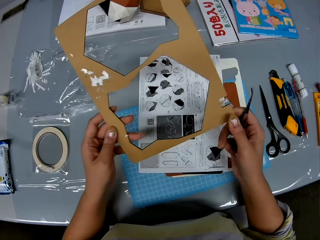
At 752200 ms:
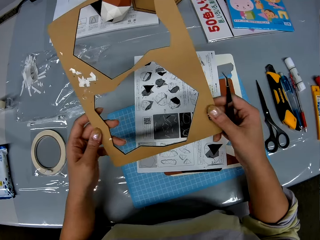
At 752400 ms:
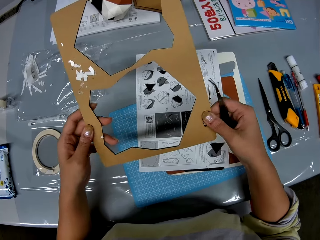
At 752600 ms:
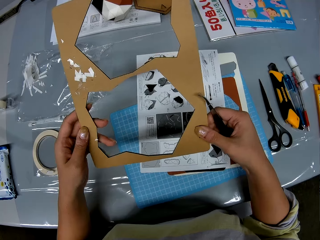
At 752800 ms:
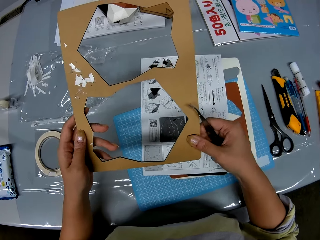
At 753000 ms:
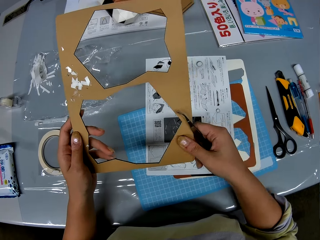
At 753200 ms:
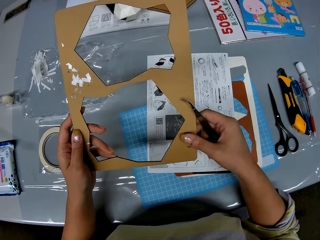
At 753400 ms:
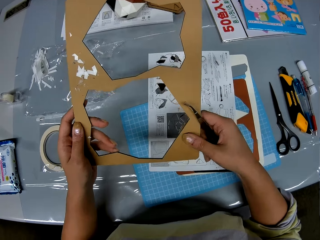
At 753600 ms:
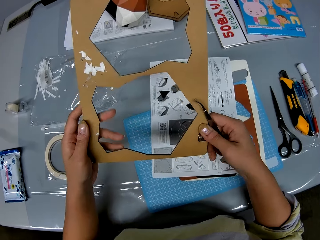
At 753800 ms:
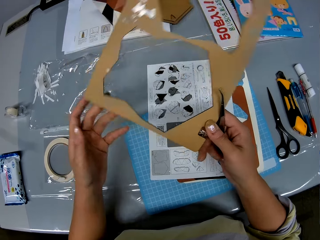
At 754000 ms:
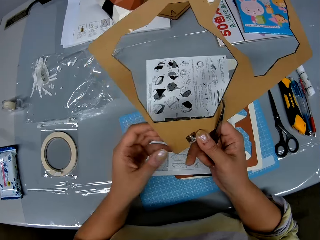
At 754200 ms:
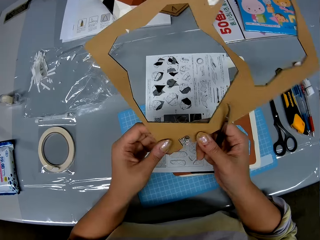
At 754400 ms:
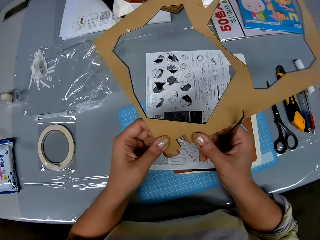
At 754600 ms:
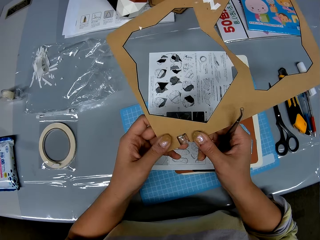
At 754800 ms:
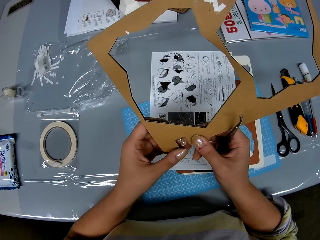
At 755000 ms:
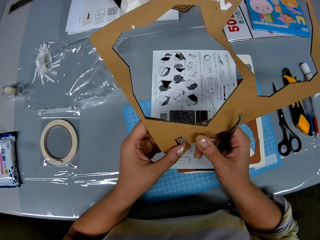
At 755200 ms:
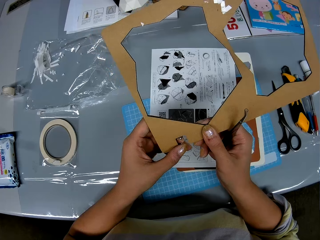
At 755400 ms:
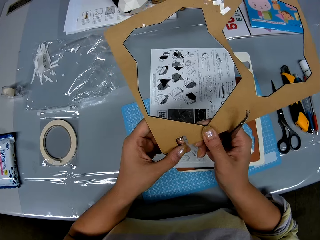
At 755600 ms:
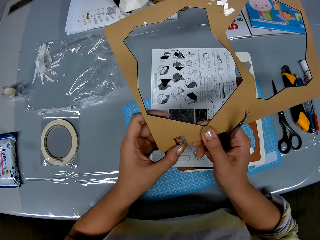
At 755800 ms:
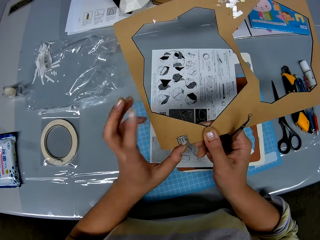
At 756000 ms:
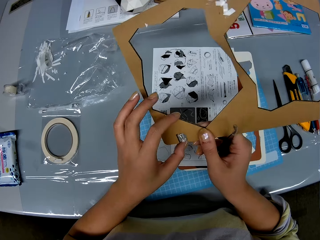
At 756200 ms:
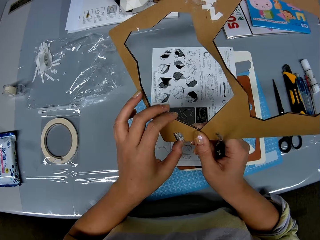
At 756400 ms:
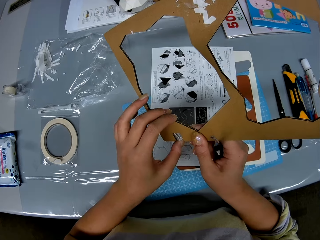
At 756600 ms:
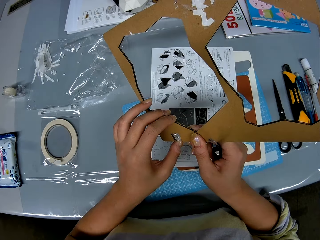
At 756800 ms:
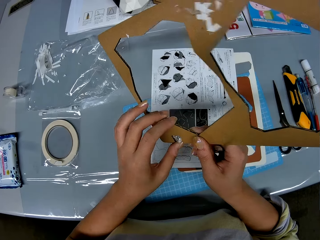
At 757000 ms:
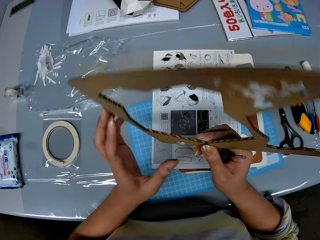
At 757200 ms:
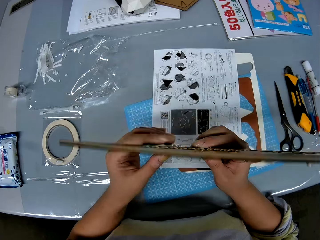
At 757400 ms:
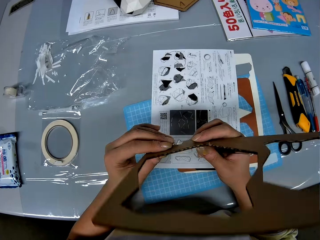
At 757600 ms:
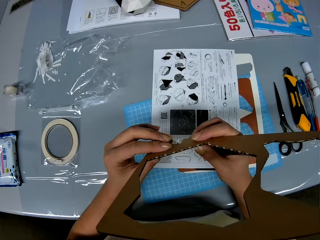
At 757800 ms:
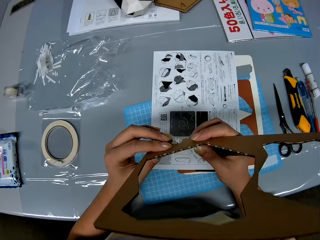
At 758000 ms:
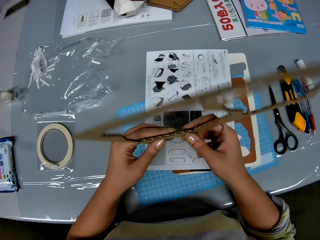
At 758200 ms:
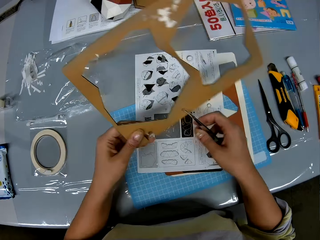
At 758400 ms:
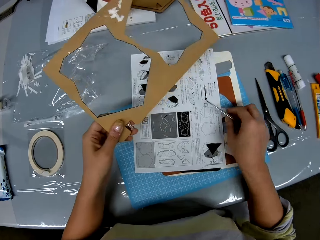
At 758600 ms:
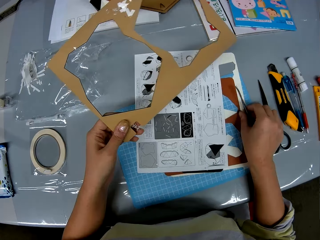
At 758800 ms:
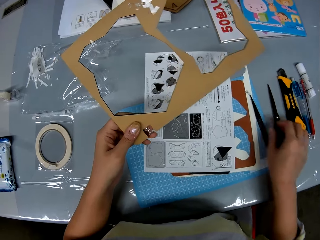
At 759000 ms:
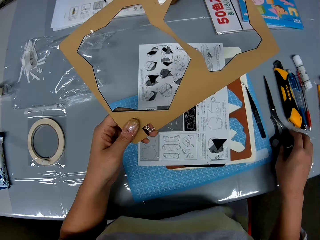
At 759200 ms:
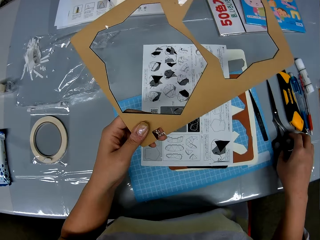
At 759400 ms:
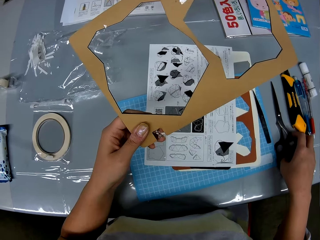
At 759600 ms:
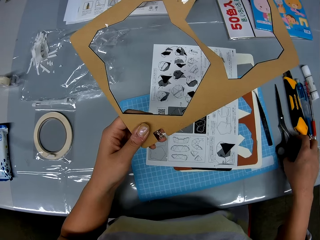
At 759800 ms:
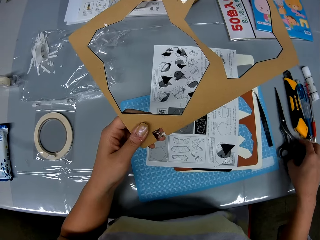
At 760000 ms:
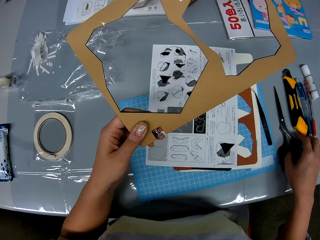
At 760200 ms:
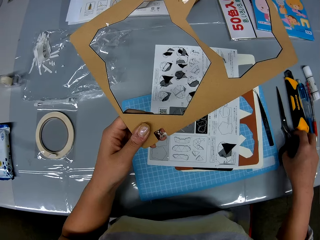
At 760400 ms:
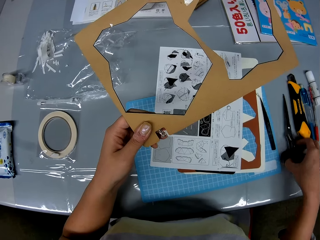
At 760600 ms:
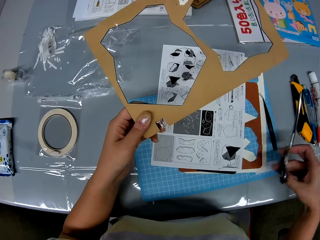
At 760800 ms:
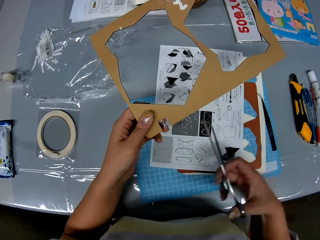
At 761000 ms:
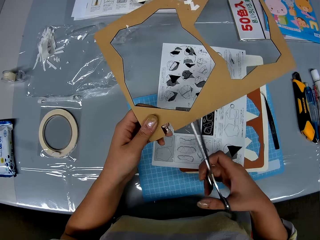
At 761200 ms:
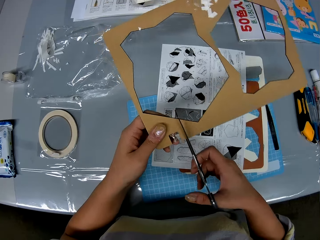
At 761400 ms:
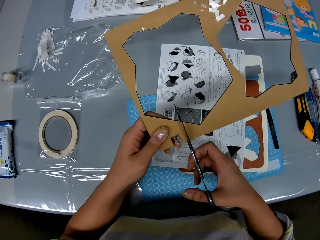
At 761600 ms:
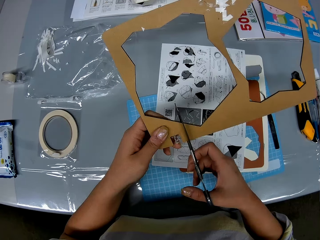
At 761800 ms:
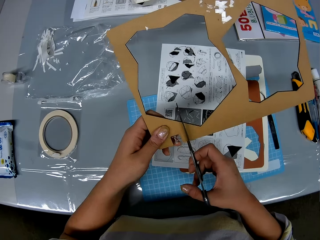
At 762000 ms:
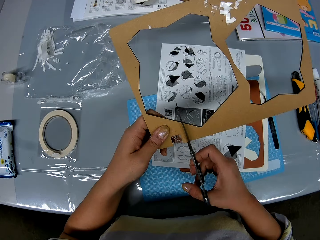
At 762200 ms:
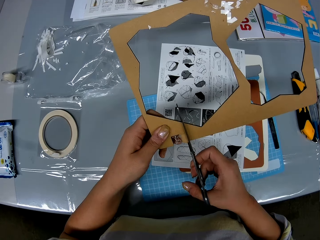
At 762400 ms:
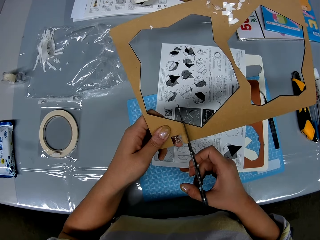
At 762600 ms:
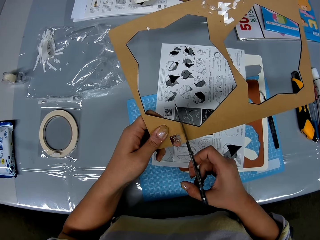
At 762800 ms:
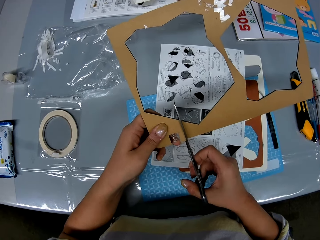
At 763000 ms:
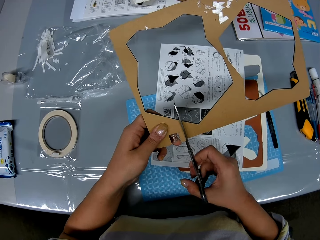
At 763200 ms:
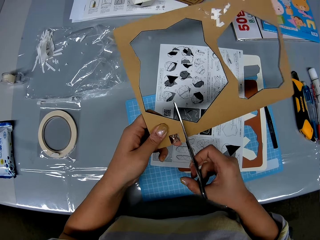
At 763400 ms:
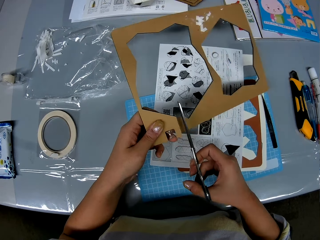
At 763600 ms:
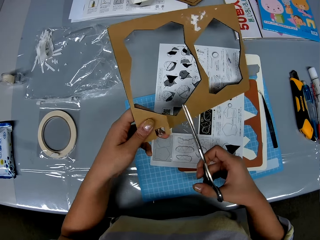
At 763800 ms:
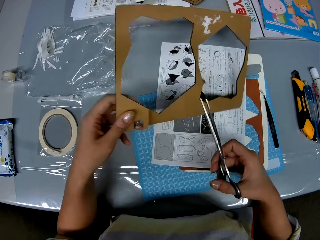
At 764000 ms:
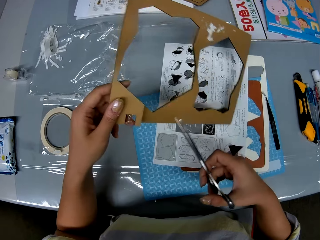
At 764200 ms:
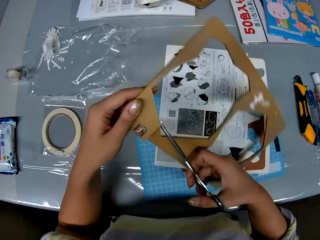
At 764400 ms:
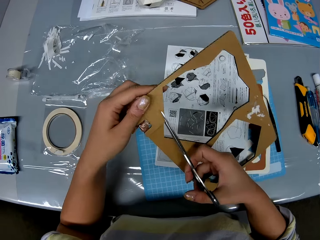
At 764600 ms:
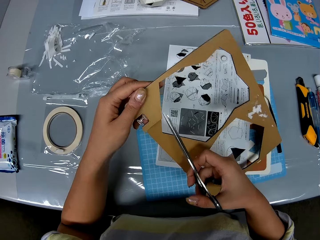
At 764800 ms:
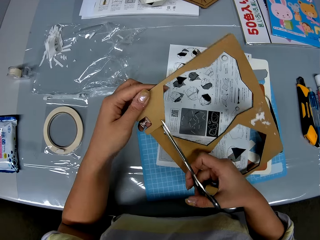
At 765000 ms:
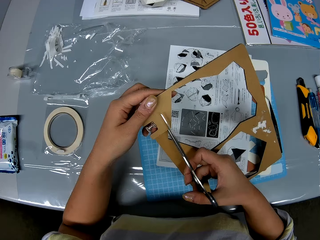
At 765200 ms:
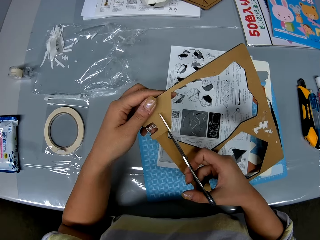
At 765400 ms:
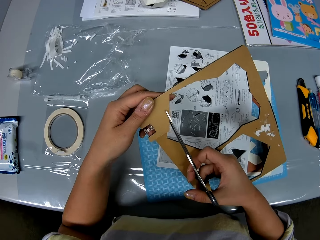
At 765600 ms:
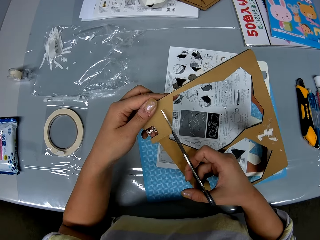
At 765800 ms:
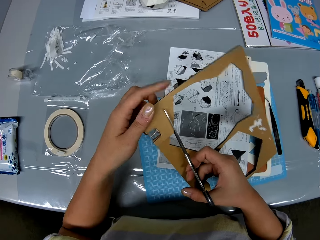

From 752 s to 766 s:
The camera wearer inspects the cutout. She places the tweezer on the table. She picks up scissors from the table. She cuts the craft board with the scissors in her hand.

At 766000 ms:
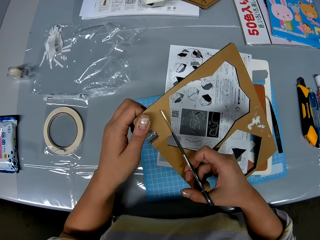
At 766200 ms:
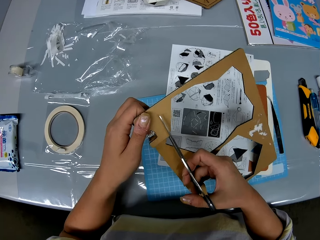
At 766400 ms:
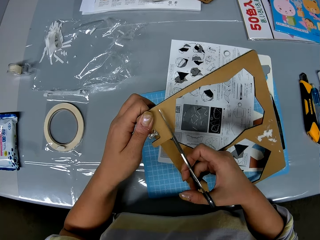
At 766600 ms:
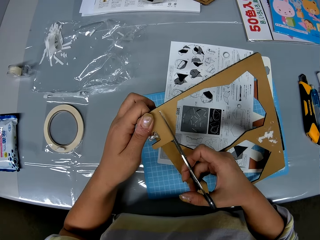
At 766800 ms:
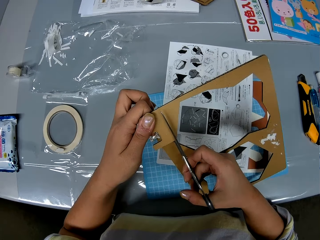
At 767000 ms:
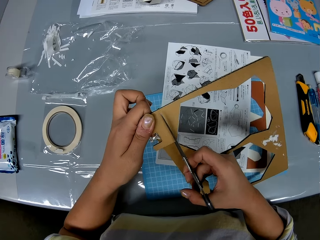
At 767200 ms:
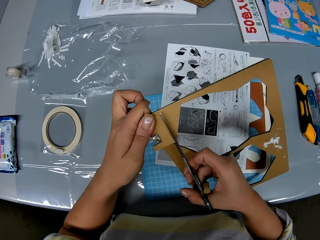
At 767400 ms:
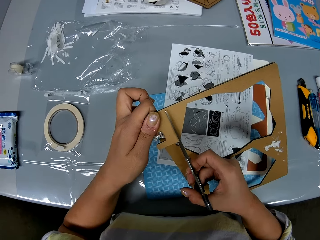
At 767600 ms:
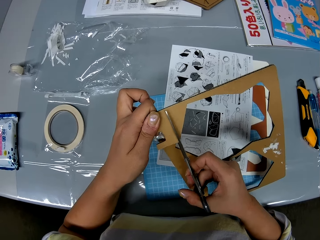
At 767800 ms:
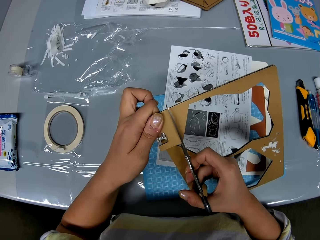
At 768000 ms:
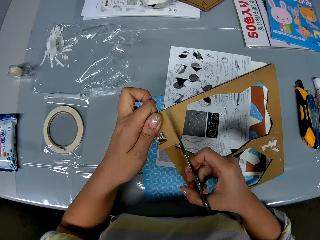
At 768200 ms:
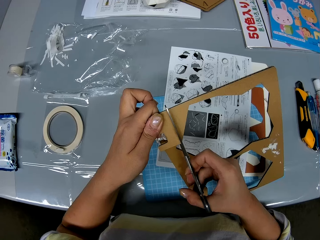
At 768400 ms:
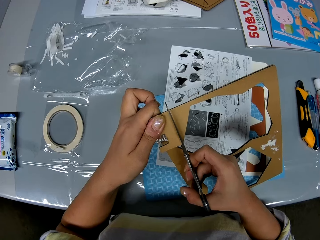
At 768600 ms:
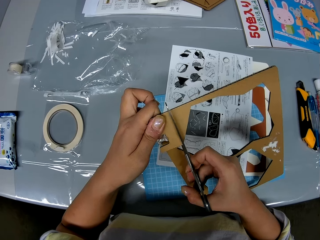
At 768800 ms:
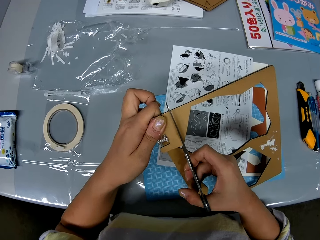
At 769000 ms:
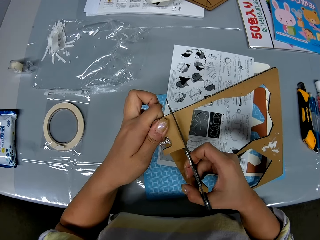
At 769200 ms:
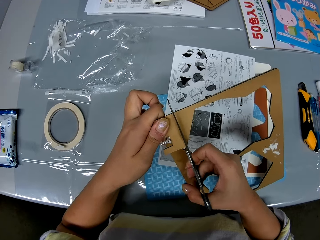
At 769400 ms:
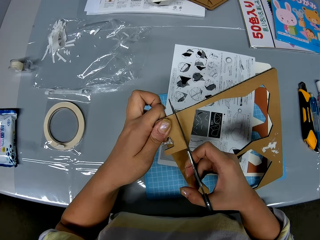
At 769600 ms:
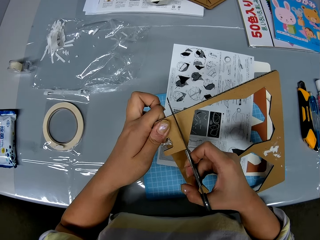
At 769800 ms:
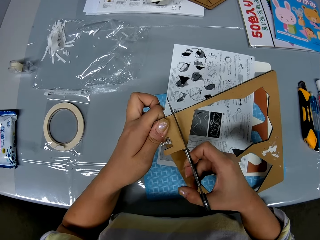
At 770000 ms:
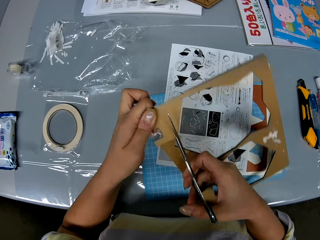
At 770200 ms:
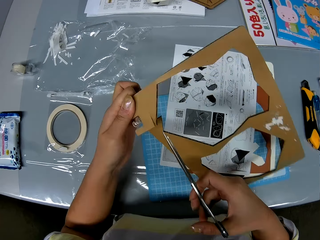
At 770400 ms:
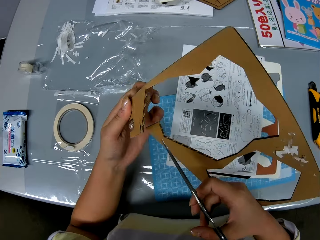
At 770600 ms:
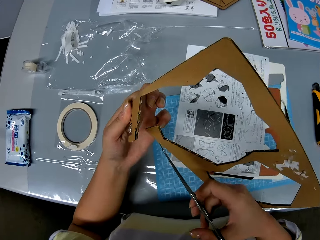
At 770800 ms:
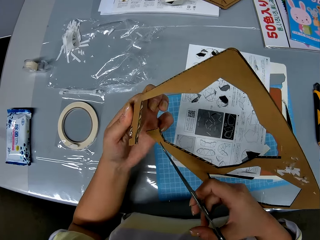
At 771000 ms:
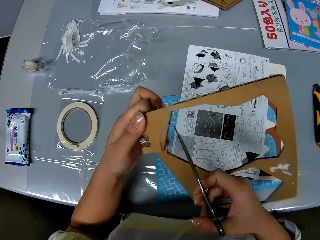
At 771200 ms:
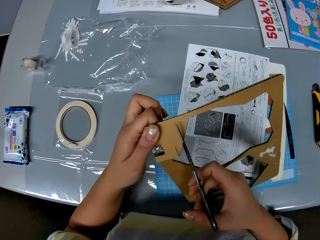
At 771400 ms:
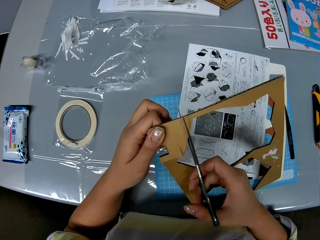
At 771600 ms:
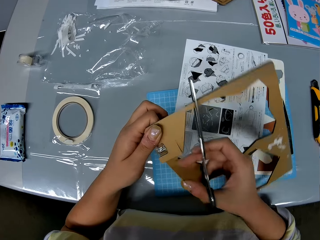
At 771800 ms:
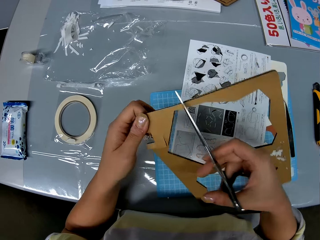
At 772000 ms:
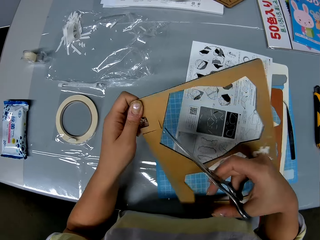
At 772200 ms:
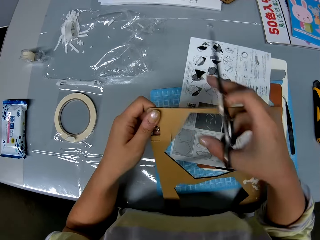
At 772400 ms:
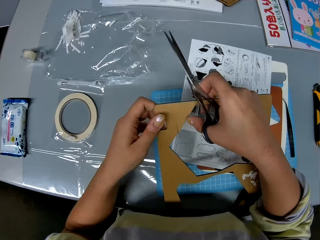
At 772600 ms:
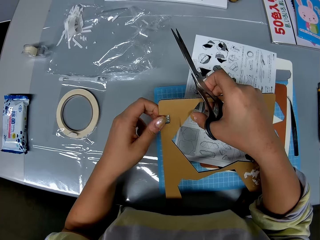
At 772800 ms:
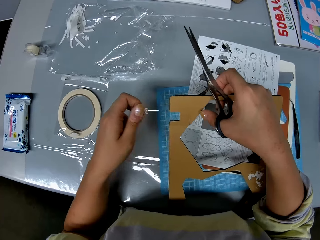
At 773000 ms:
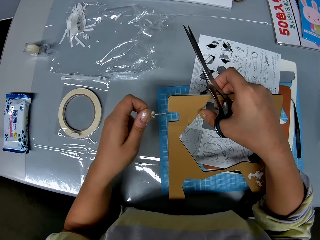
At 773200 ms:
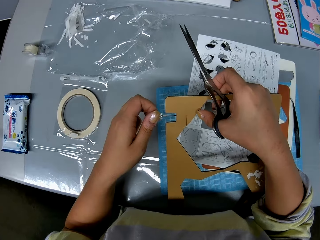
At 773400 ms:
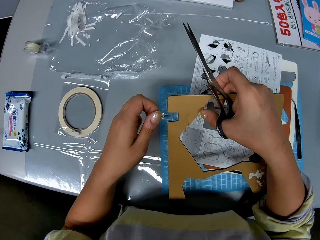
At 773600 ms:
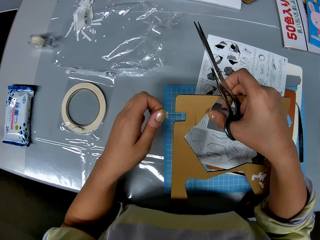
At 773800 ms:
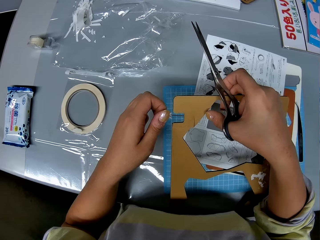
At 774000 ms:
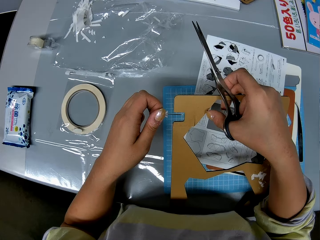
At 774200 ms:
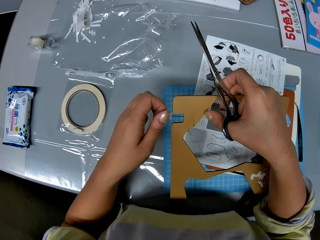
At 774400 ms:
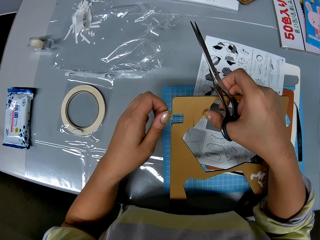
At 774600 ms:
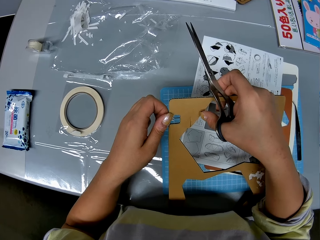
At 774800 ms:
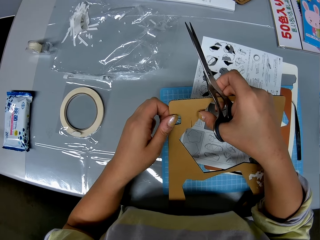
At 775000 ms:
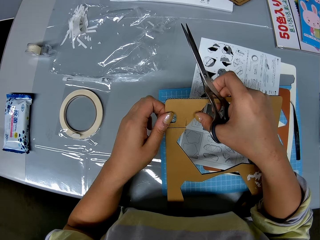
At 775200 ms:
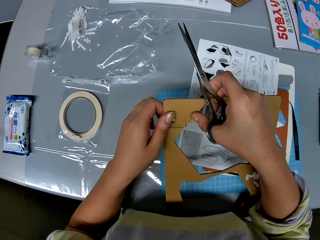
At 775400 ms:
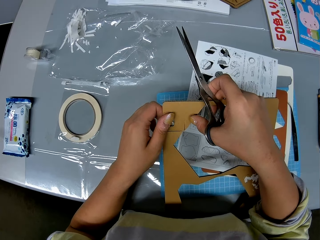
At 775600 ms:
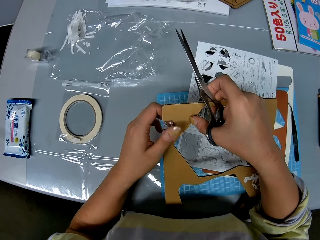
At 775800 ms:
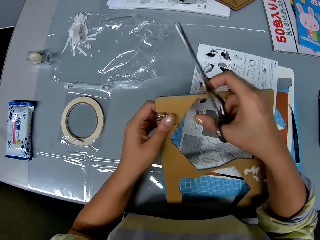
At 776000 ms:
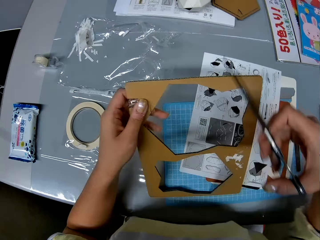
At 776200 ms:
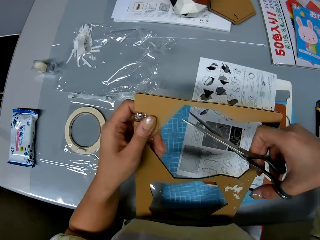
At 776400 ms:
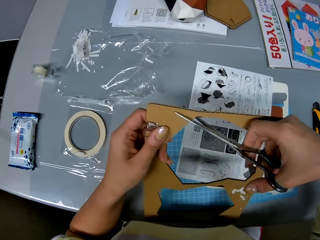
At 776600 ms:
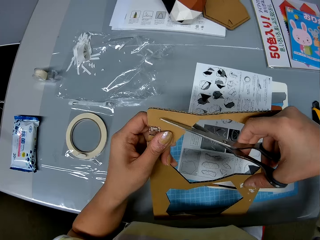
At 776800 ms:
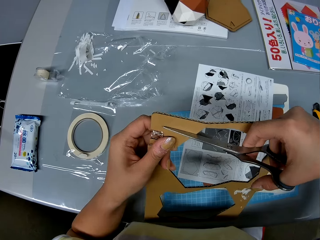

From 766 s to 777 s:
The camera wearer stares at the cutout. They cut the cutout with scissors. They pull a pin from the cutout. They put the pin back into the craft board.
